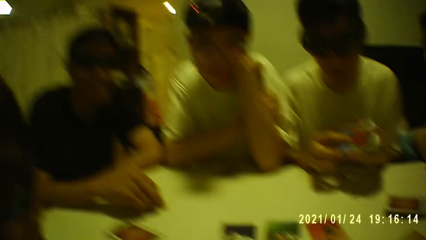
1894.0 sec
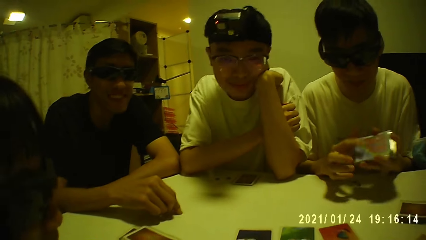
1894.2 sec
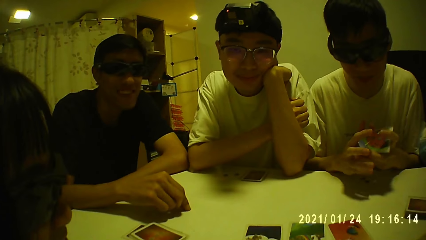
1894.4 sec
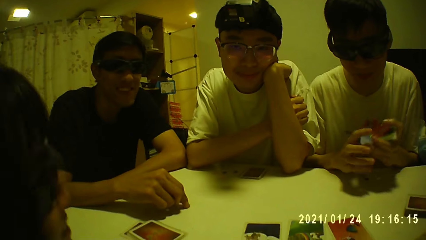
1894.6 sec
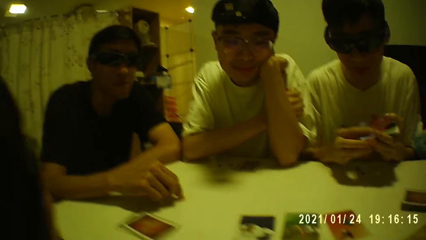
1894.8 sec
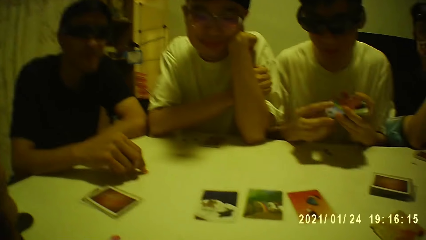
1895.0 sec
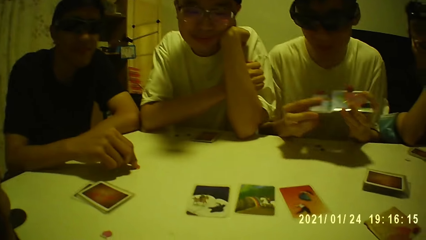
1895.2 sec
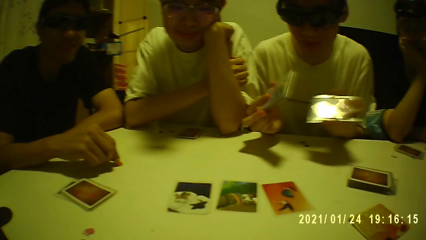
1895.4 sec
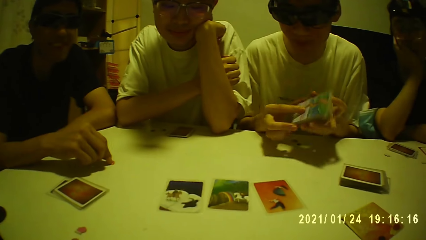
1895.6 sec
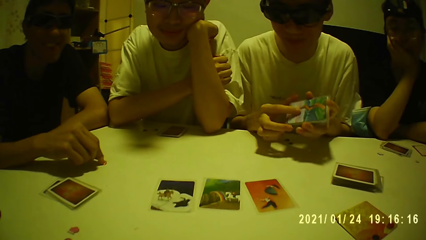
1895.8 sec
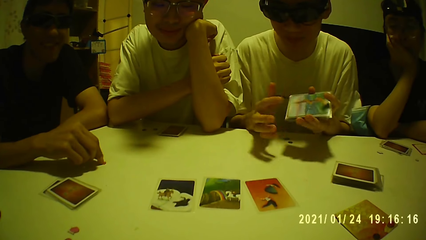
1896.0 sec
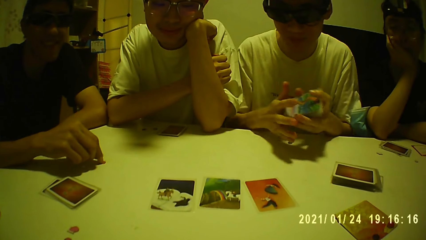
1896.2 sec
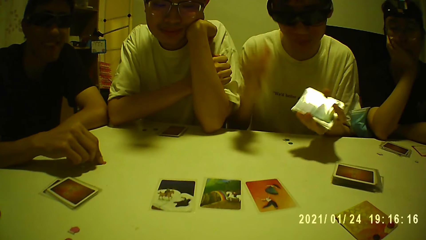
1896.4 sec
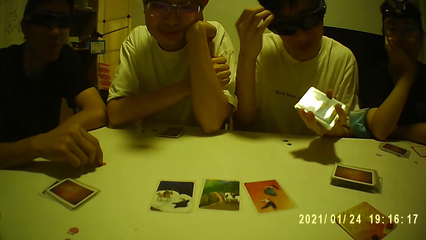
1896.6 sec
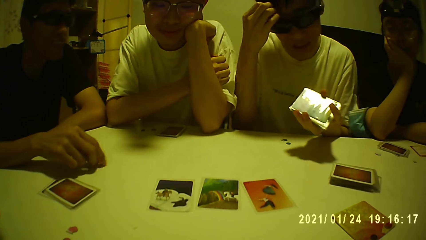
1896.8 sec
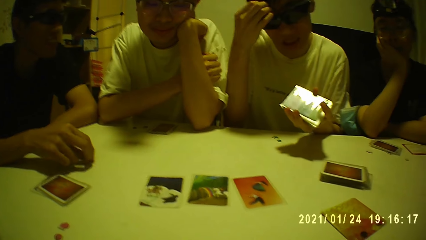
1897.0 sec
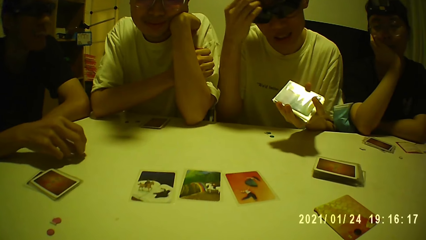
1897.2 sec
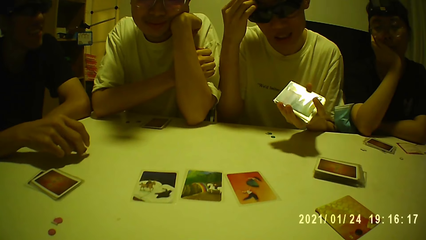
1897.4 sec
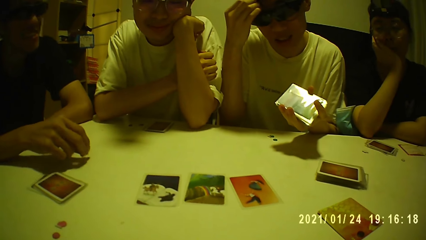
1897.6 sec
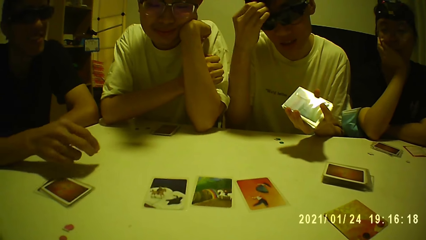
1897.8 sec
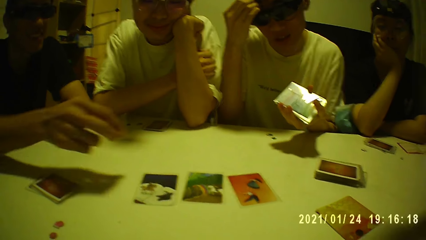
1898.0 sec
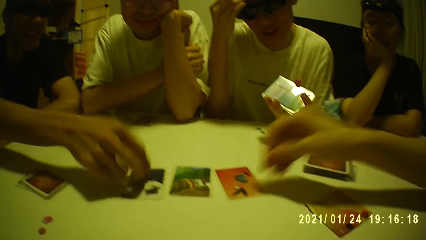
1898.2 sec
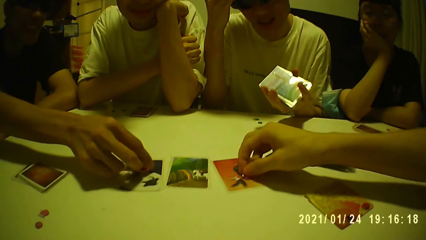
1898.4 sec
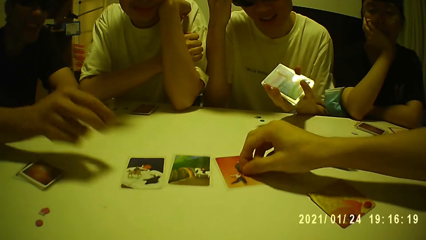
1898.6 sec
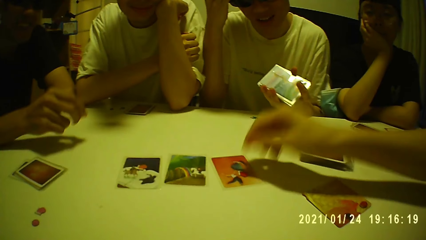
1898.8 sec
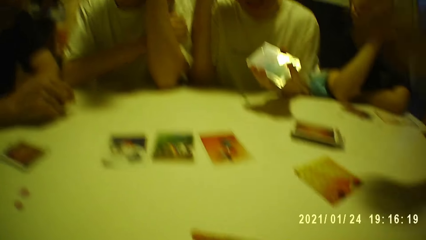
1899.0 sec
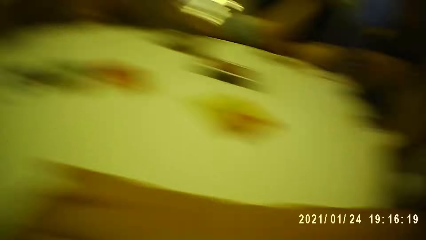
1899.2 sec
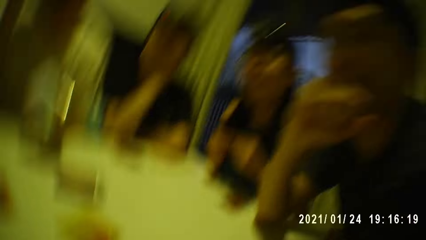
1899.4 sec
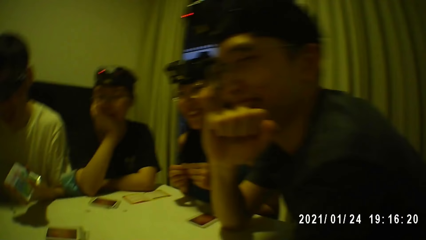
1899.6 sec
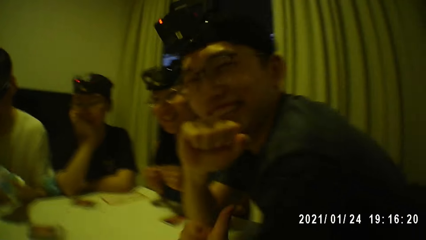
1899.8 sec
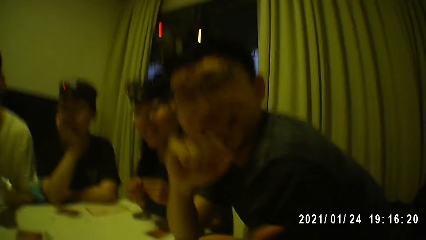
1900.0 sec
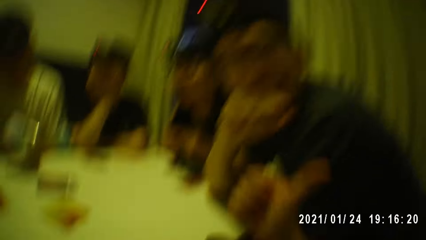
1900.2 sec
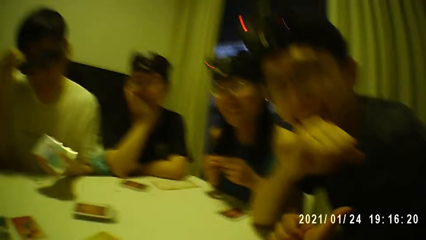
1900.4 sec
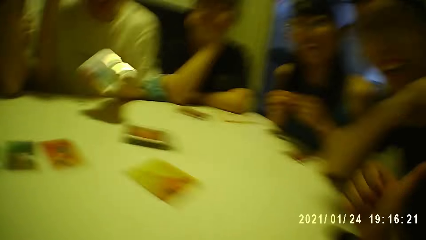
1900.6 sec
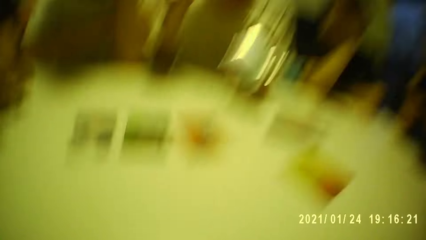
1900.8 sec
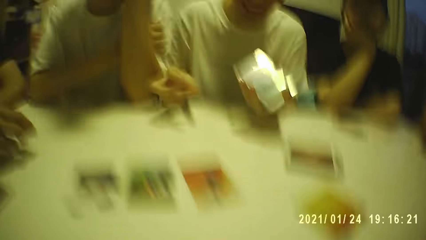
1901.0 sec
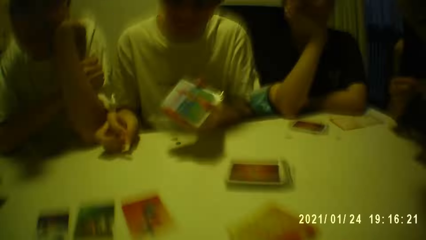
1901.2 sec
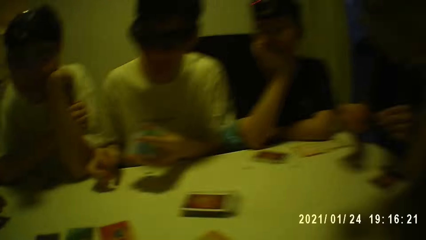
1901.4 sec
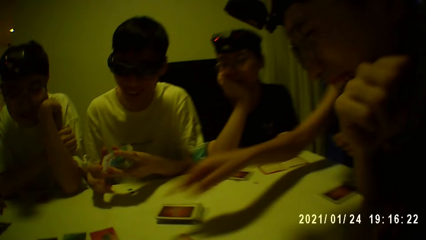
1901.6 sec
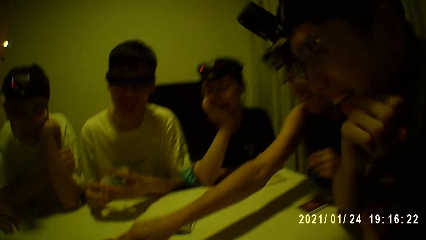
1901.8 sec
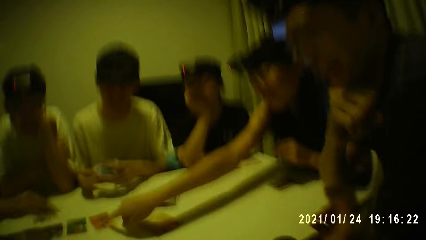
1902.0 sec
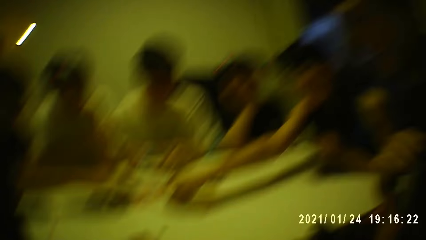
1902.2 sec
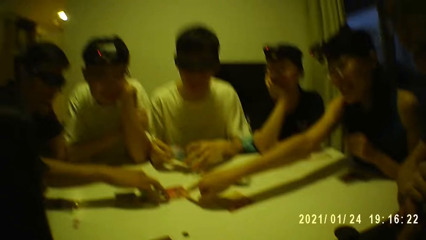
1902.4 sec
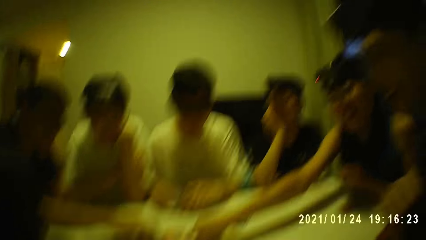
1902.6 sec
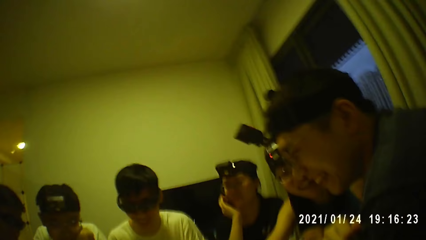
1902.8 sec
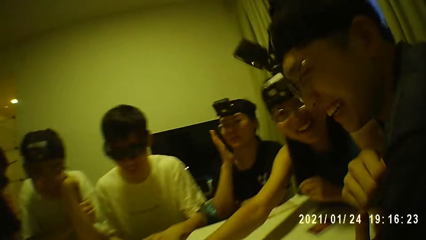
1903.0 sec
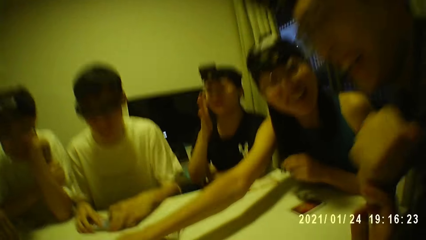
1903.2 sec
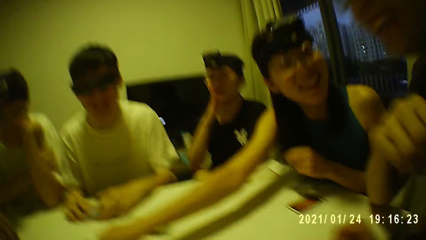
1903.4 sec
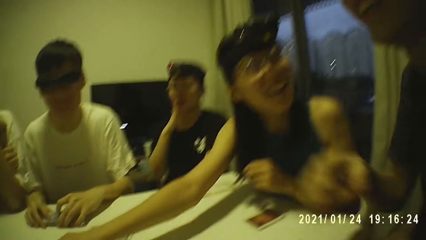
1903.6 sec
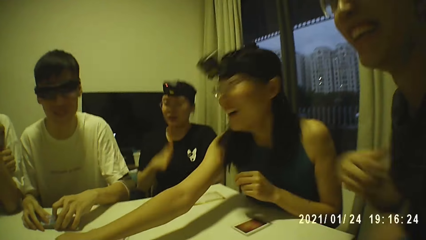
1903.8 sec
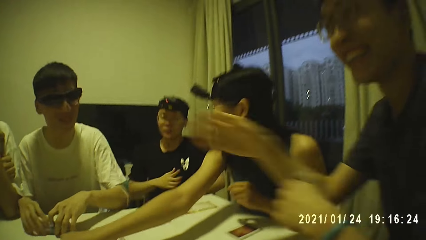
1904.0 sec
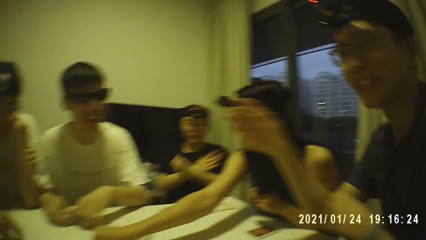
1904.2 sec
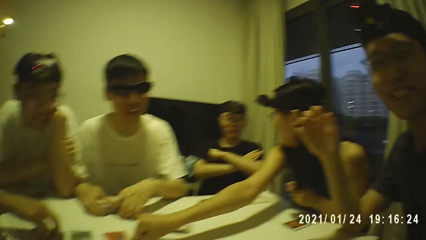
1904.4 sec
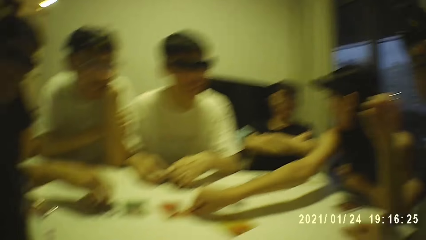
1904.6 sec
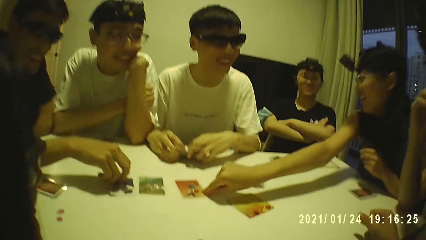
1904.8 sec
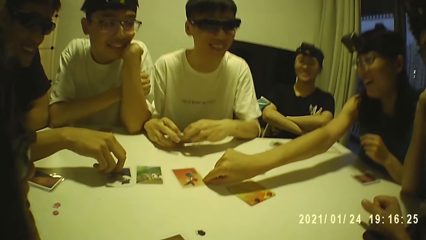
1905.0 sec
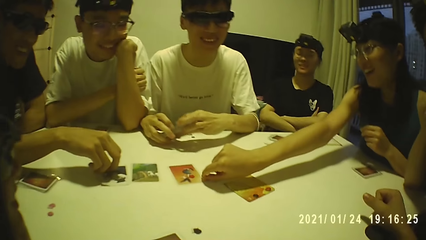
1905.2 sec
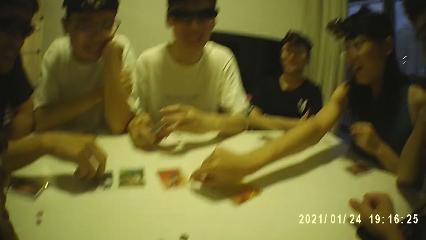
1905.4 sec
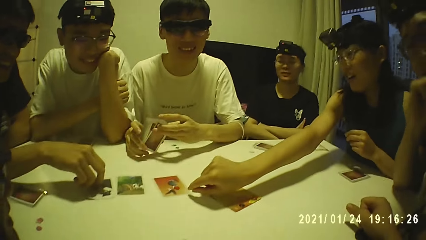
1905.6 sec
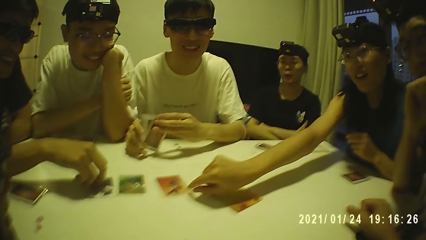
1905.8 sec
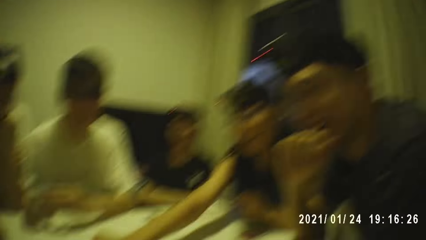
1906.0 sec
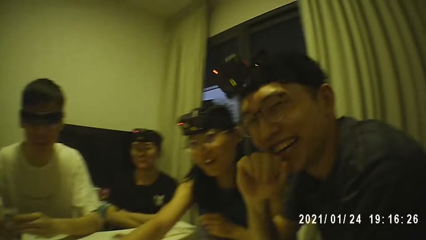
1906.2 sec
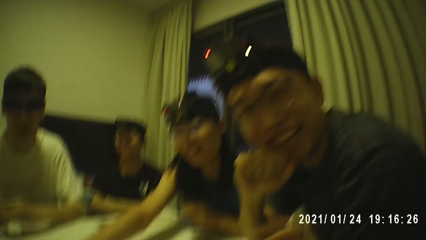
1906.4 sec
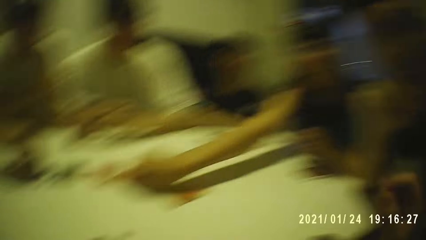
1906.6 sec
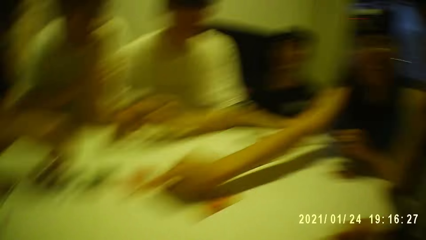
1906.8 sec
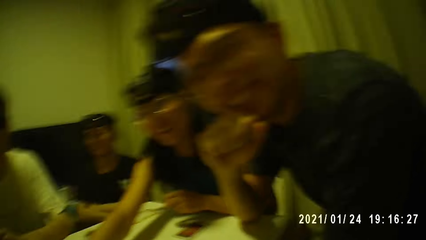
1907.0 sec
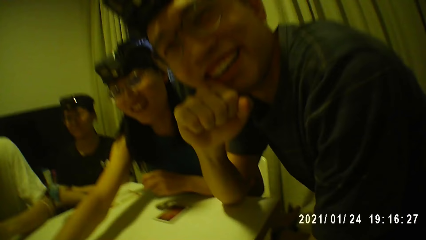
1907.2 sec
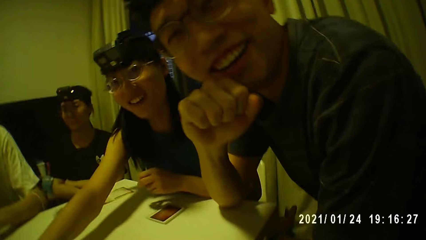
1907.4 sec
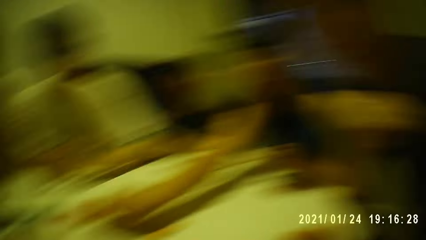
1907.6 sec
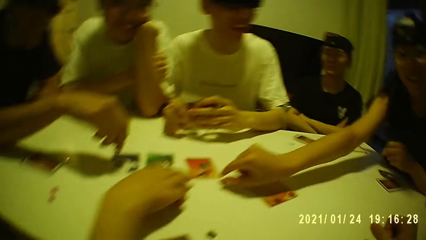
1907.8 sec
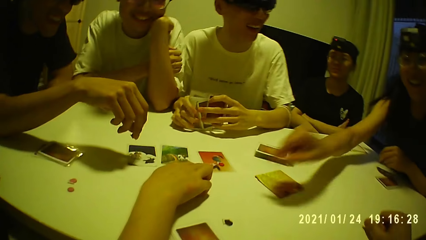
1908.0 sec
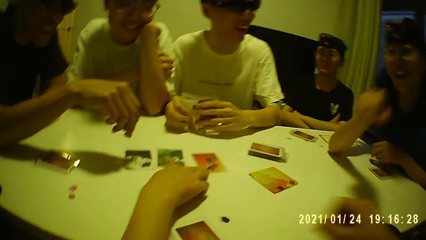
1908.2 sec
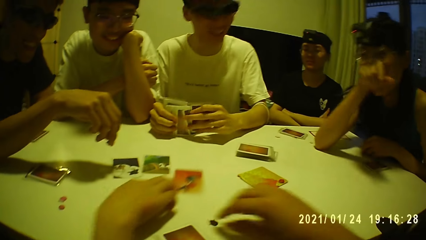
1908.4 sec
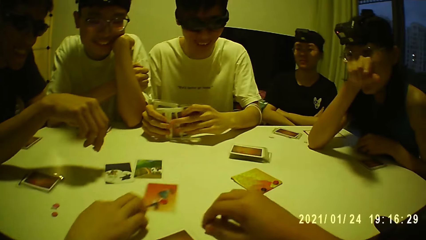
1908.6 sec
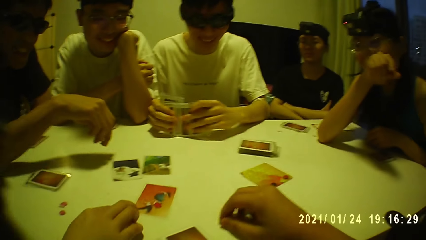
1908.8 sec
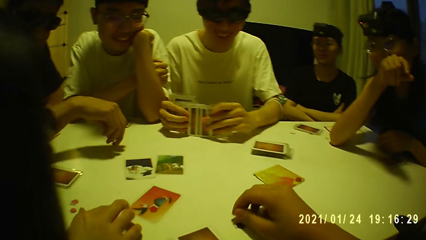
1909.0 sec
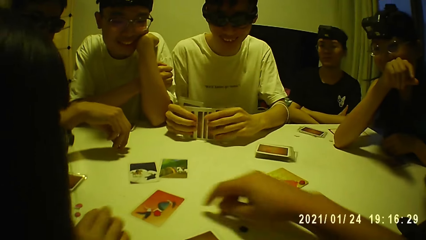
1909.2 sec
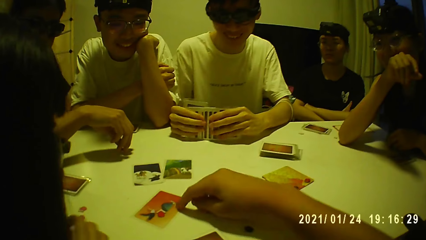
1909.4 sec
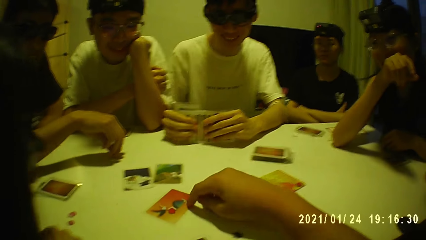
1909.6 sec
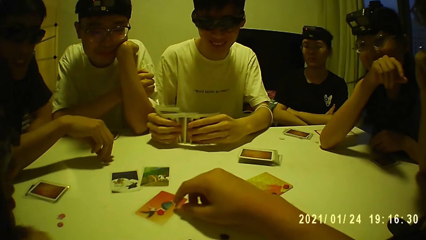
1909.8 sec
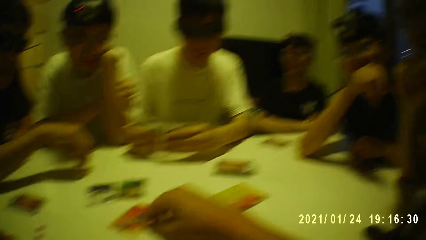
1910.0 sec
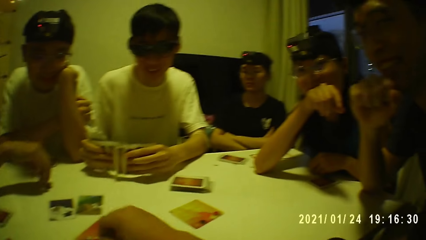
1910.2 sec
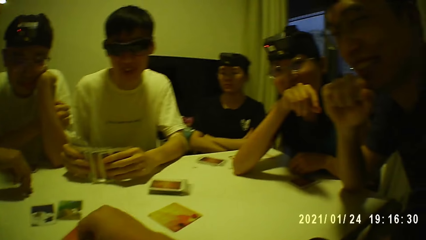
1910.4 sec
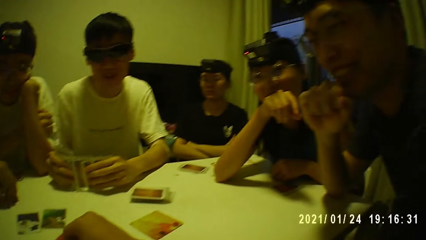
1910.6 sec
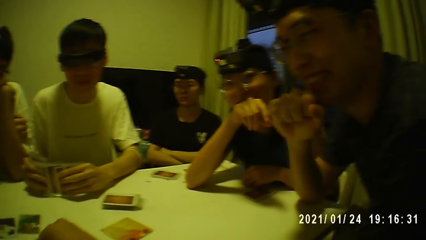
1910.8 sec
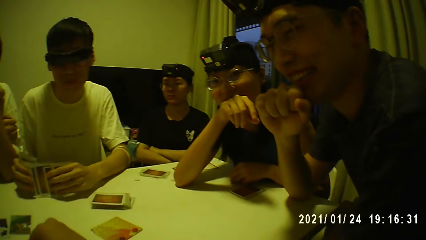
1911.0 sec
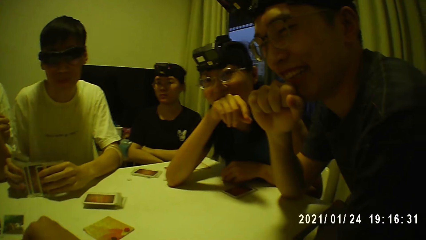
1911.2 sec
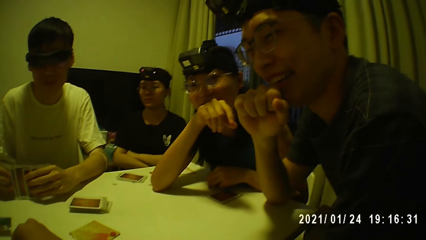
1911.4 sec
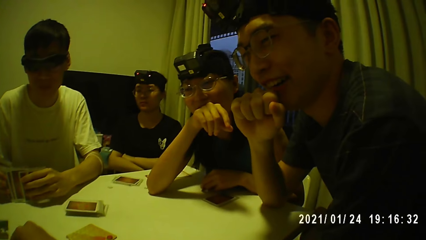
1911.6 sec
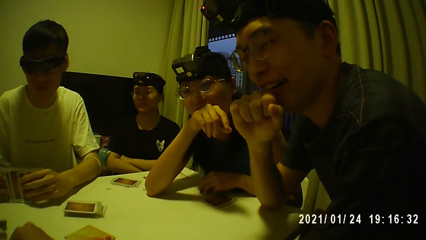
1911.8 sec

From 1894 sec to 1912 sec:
A man holds the cards with his left hand and scratches his head with his right hand. Another man picks the token from the table with his right hand. A third man holds the token with his right hand. The second man places the token on the card with his right hand. The third man places the token on the card with his right hand. The second man places his right hand on the table. The third man touches his face with his right hand. The camera wearer converses with a person. The first man holds the cards with both hands. A woman touches the card on the table with her right hand. The second man touches the card on the table with his left hand. The first man places the cards on the table with both hands, picks the cards from the table with both hands, and places the cards on the table with both hands. Another woman moves the card on the table with her right hand. The second man picks the token from the card with his right hand. The first woman touches her face with her right hand. The first man shuffles the cards on the table with both hands. The camera wearer holds the token on the table with his right hand. The second man places the token on the table with his right hand. The camera wearer moves the card on the table with his right hand. He holds the token on the card with his right hand.
